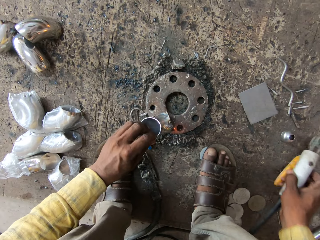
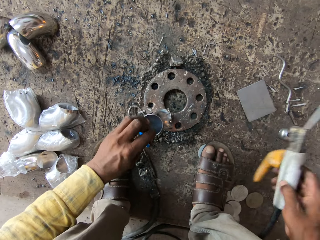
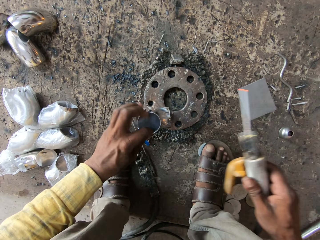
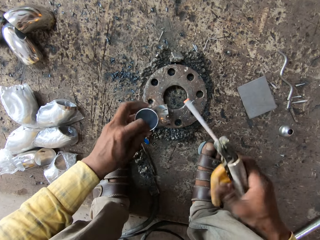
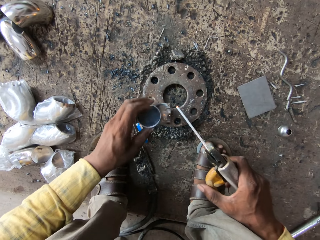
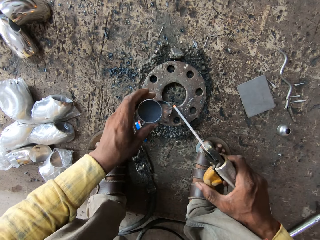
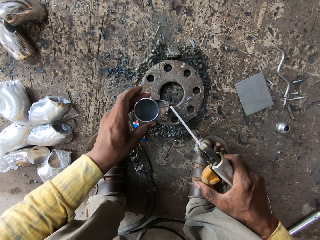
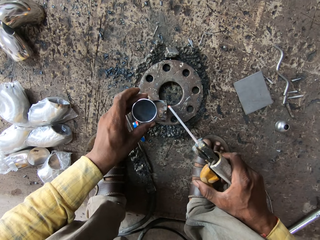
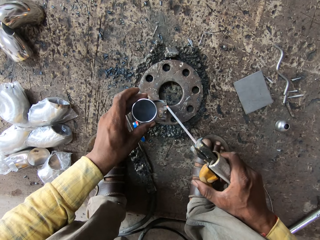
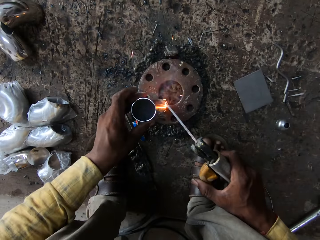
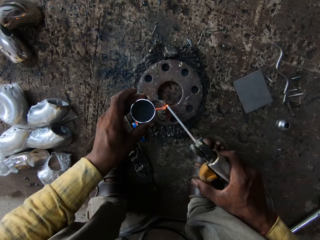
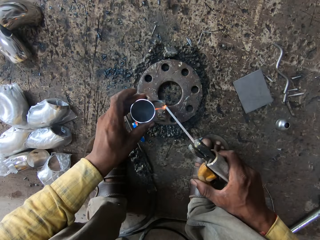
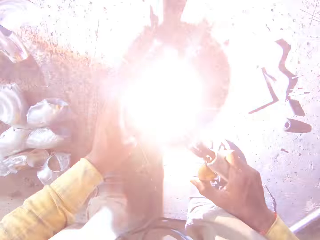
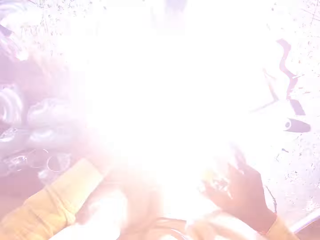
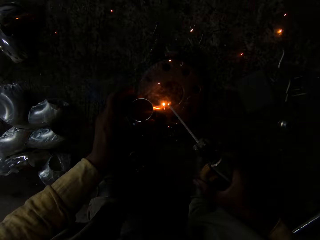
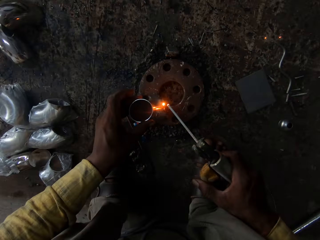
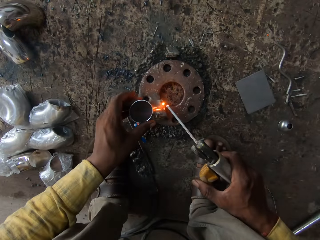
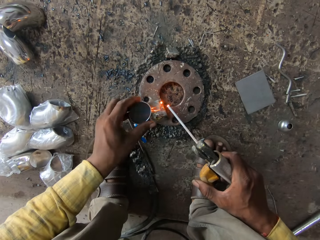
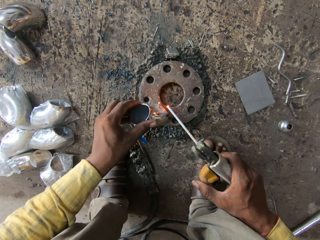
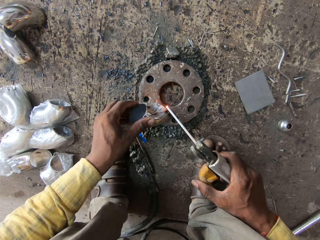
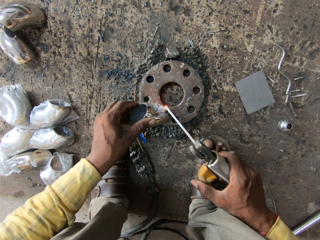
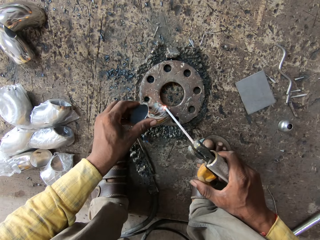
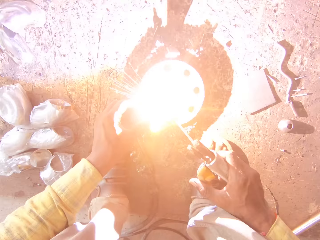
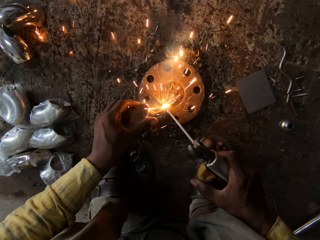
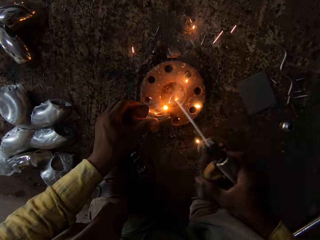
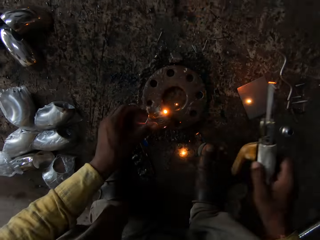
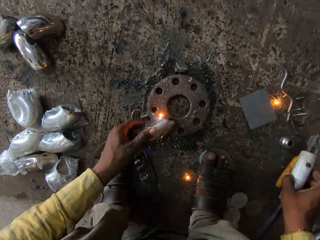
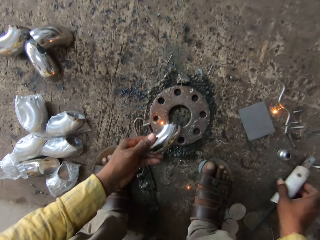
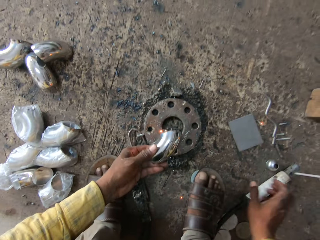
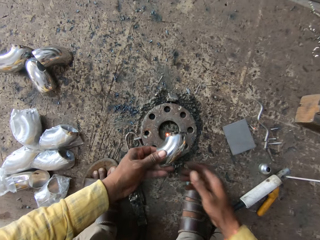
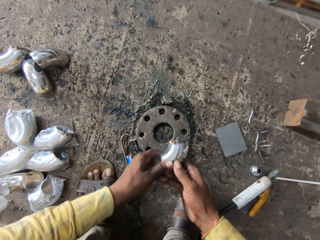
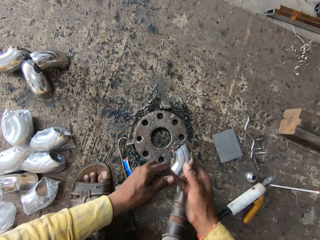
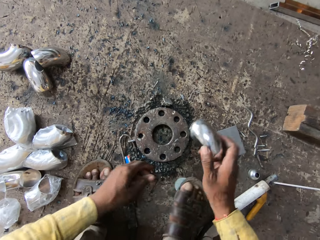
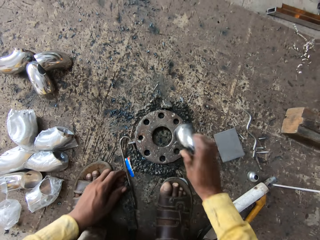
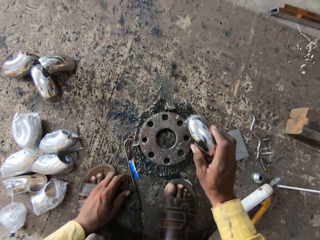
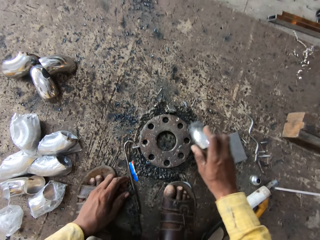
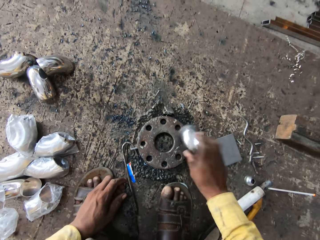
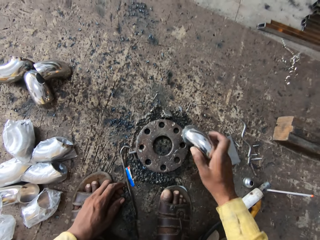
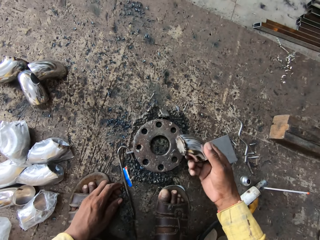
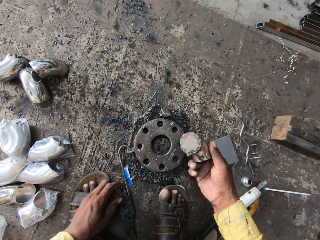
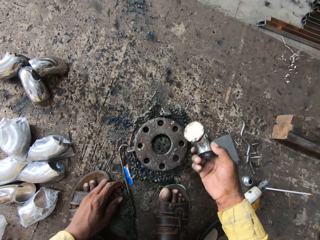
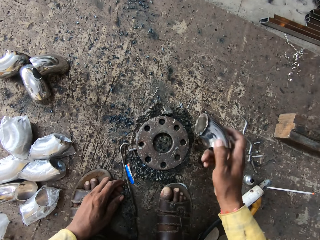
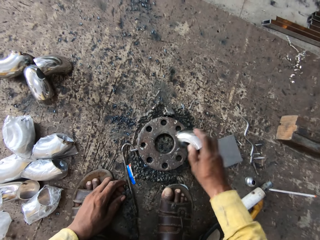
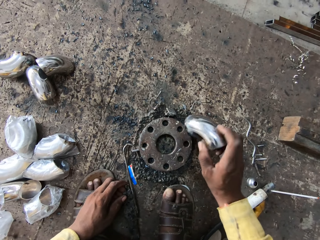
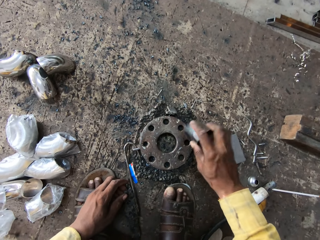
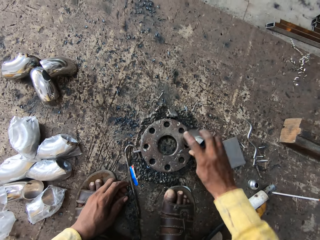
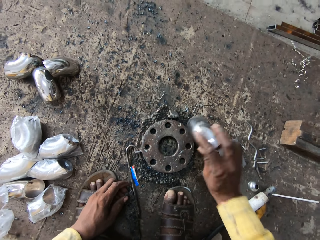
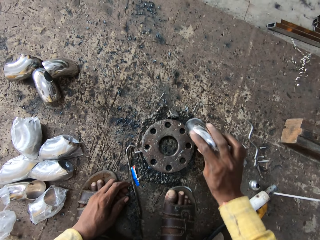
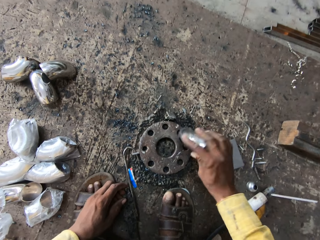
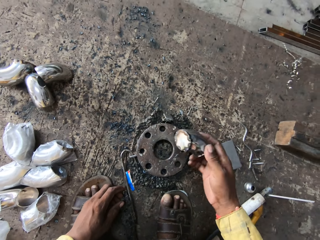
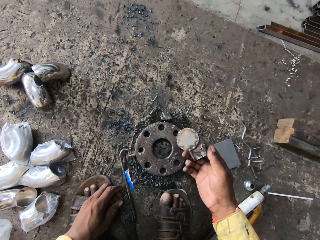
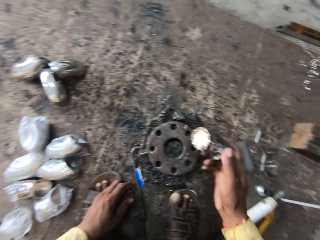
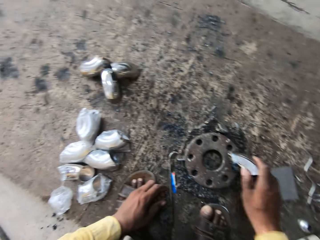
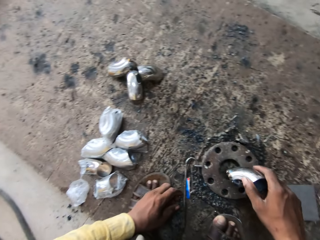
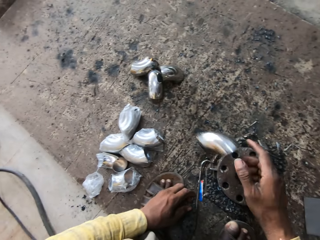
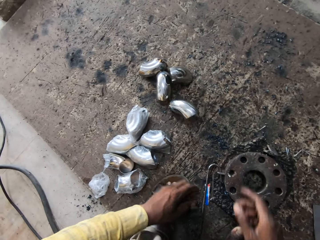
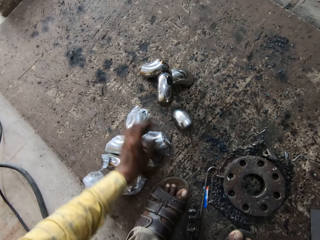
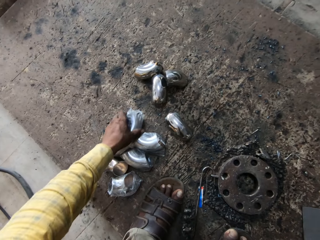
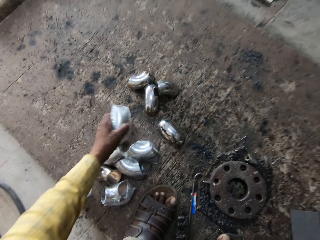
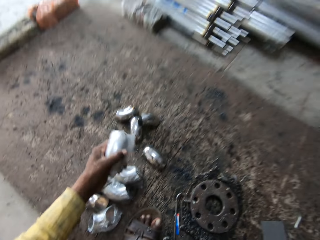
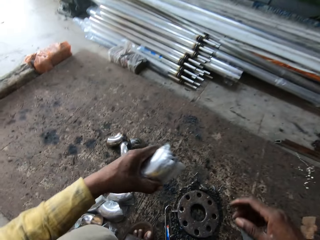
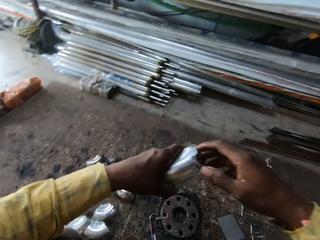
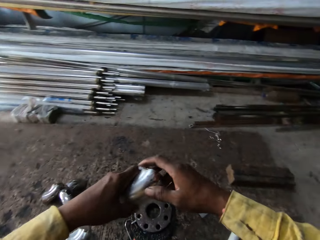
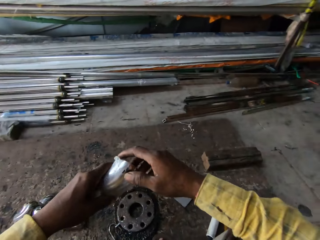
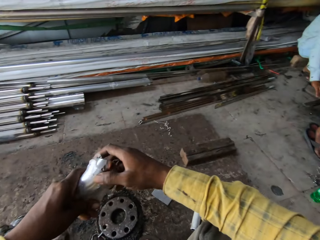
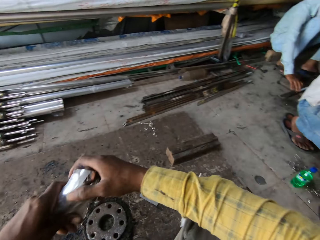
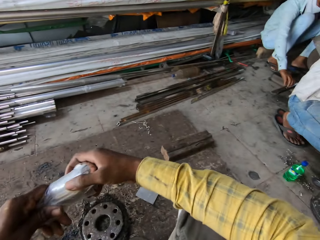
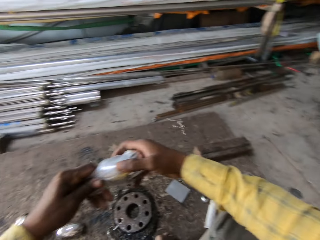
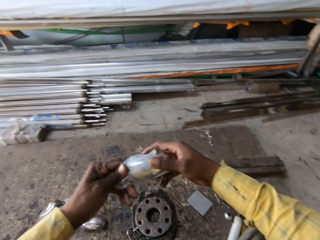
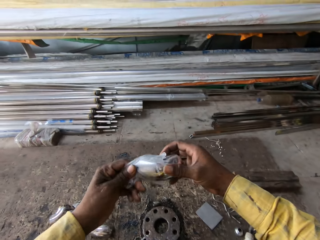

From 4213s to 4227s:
The camera wearer drops the welding torch. They hit the metal part. They touch something. They turn the metal part. They drop the metal part. They pick up the metal part.

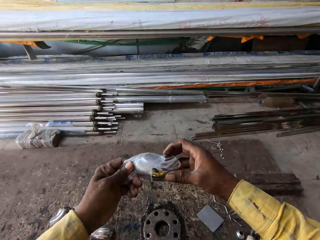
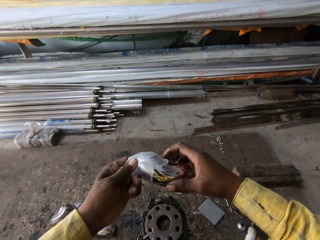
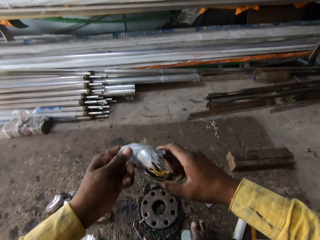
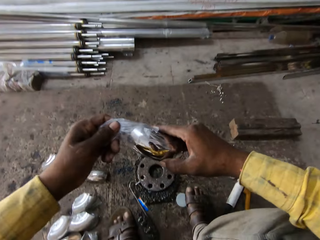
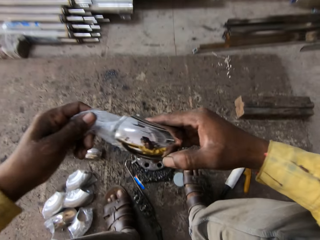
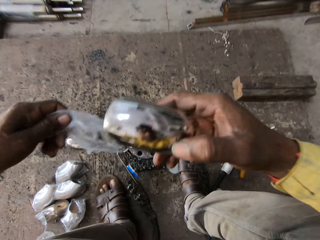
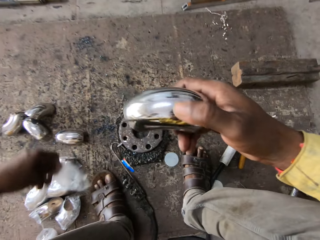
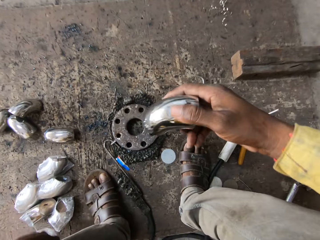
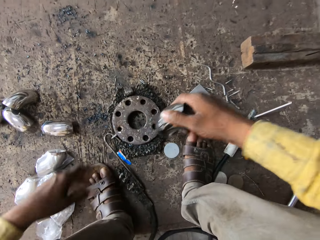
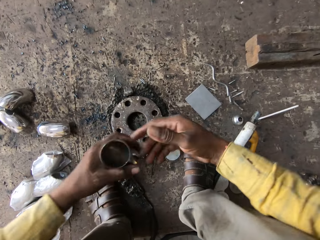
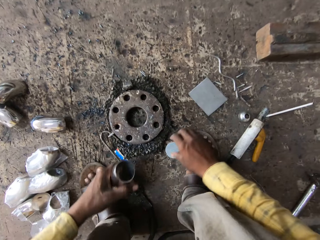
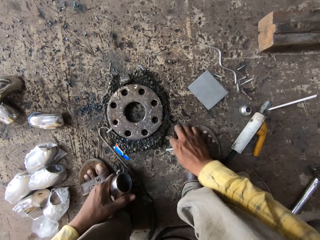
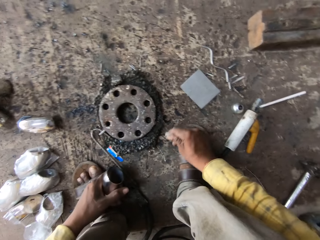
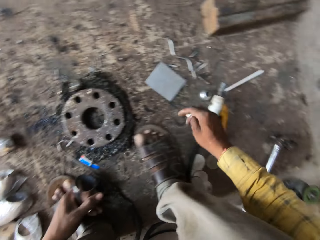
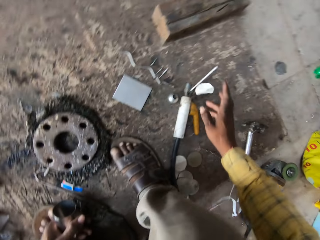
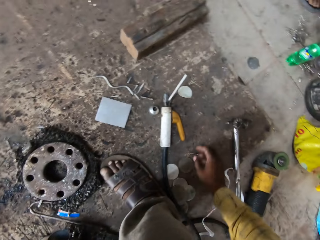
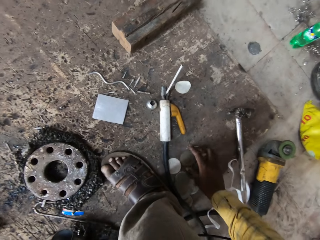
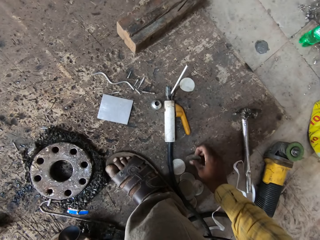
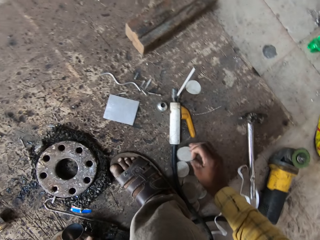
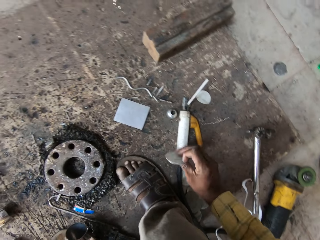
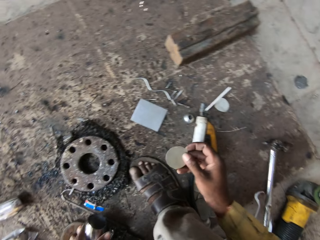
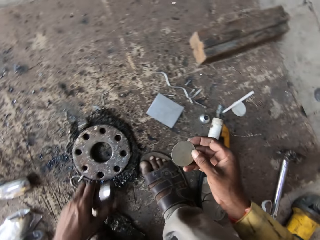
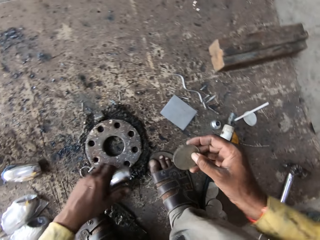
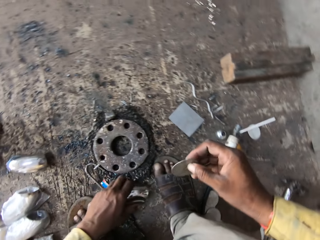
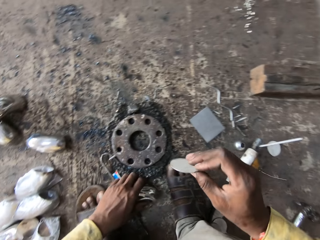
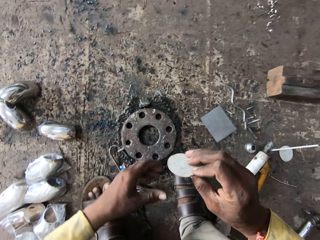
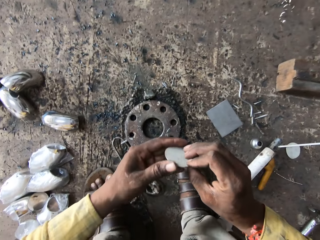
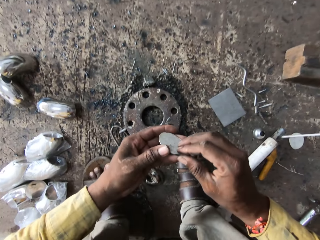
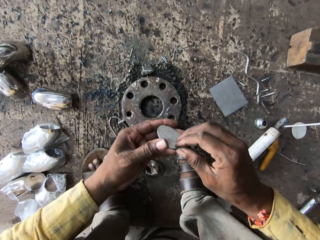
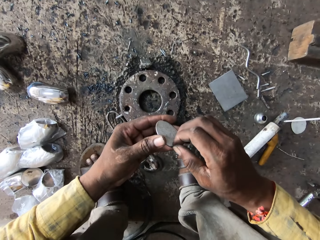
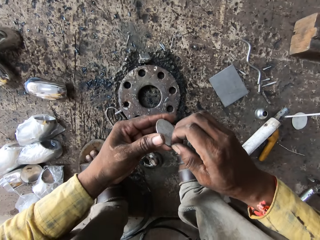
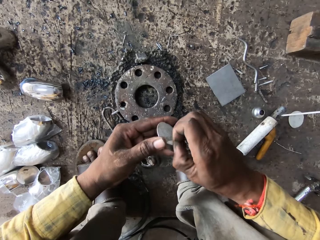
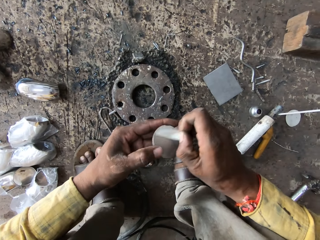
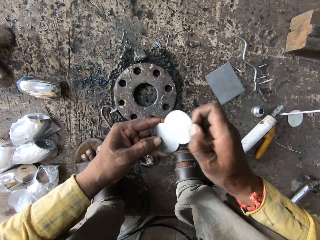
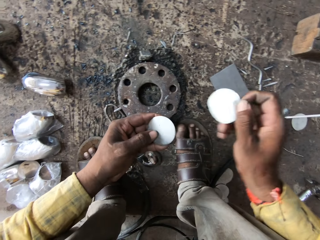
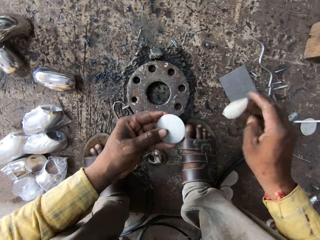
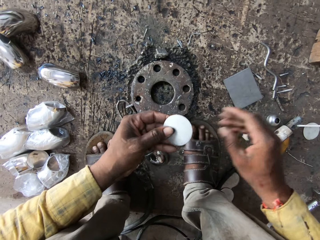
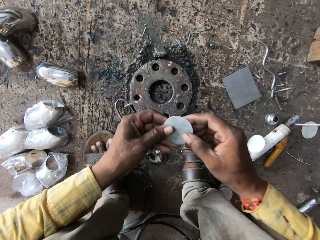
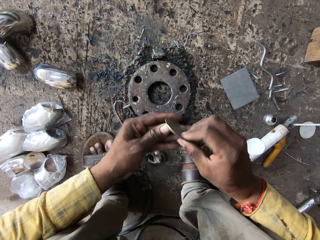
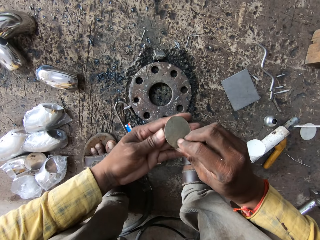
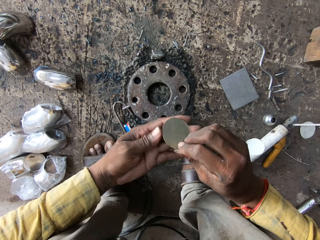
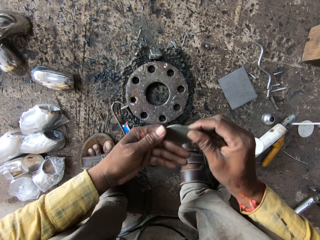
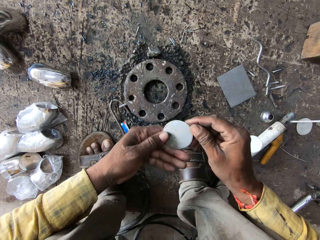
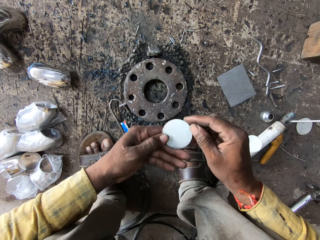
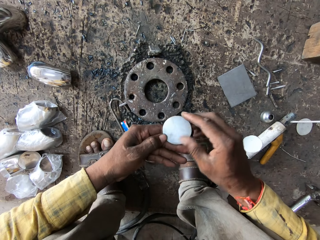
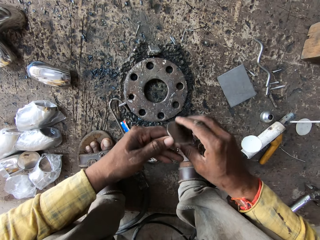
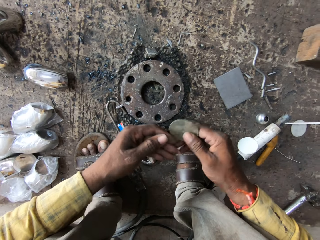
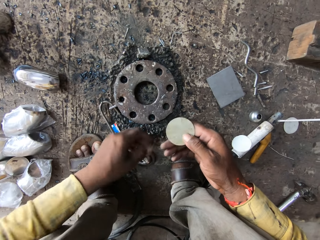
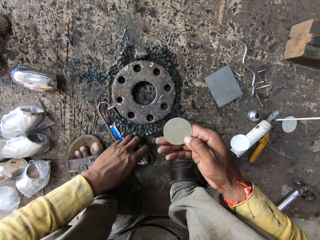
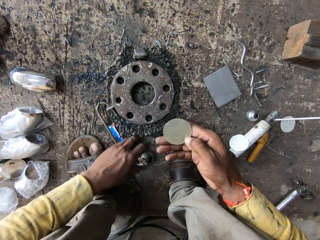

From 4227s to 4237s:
The camera wearer removes the polythene bag. They drop the polythene bag. They pick up a seal. They drop the seal. They pick up a cover. They drop the metal part. They remove the seal. They drop the seal. They hold the cover.
